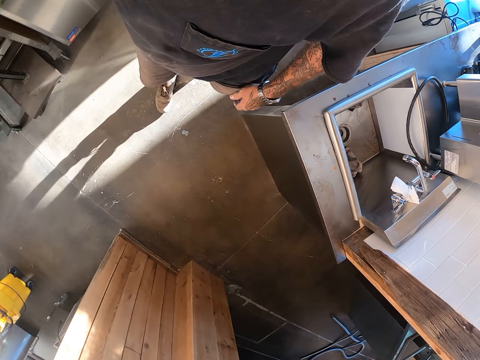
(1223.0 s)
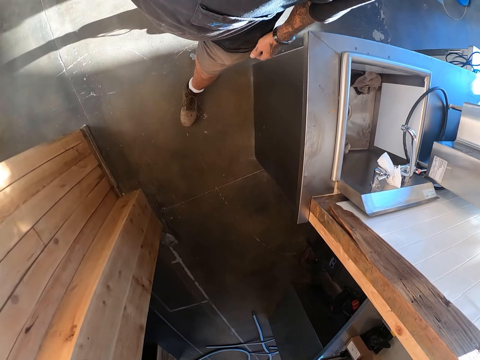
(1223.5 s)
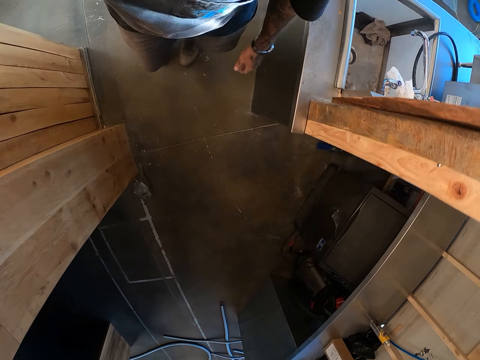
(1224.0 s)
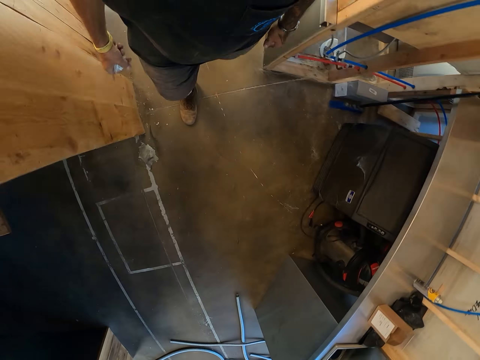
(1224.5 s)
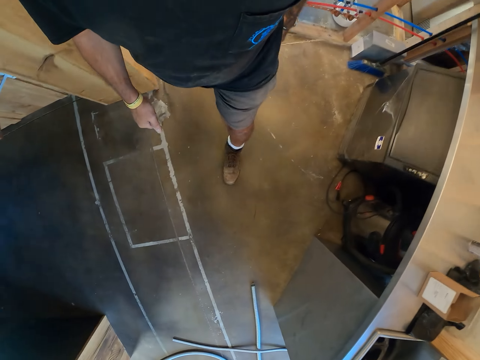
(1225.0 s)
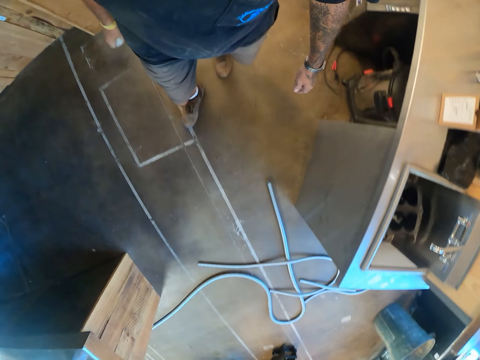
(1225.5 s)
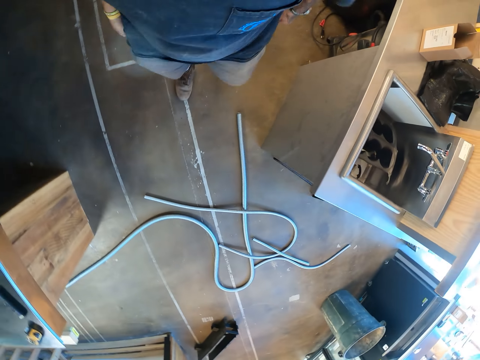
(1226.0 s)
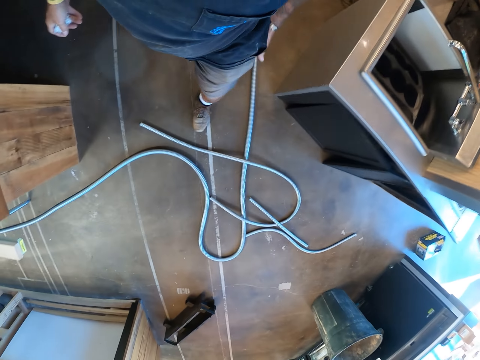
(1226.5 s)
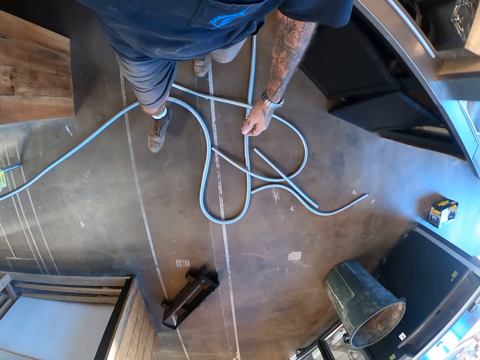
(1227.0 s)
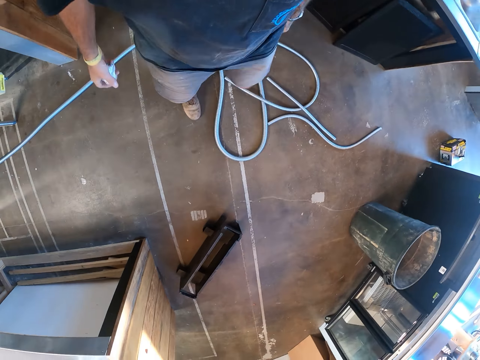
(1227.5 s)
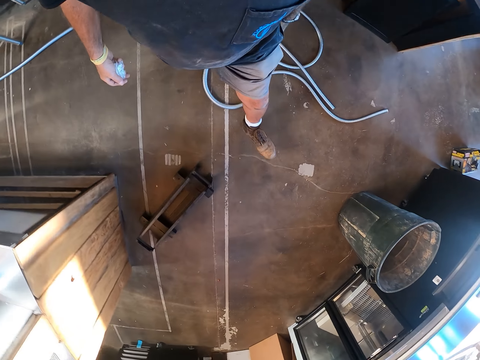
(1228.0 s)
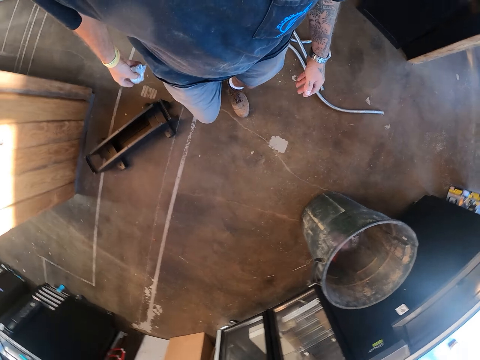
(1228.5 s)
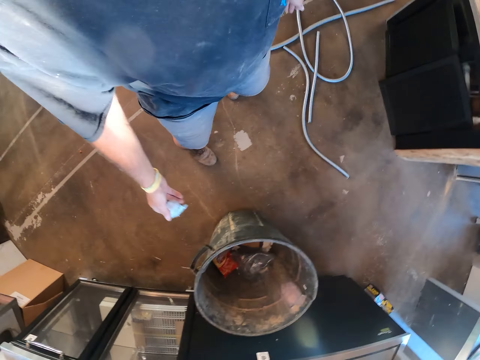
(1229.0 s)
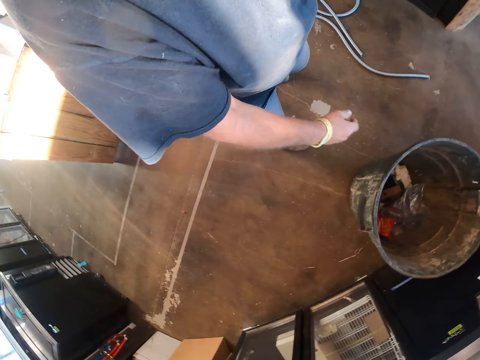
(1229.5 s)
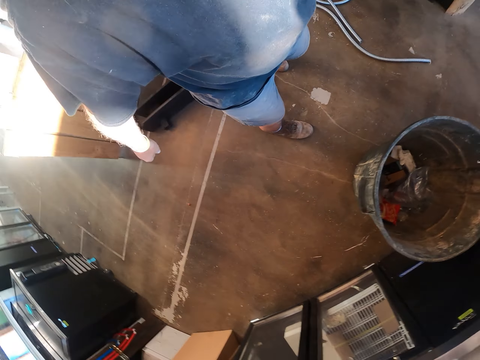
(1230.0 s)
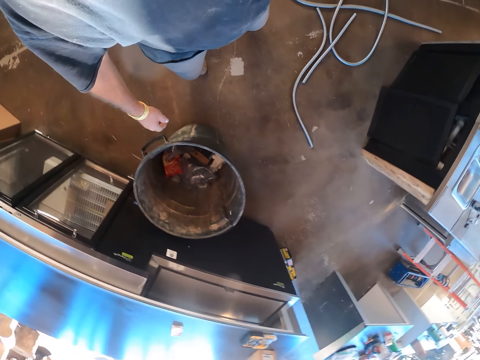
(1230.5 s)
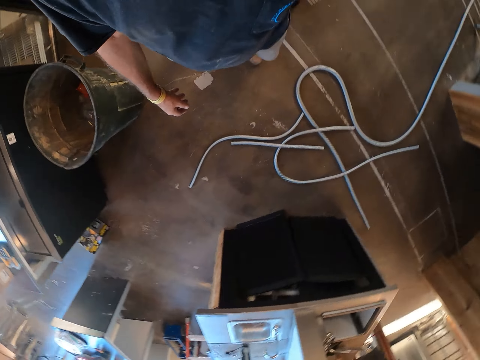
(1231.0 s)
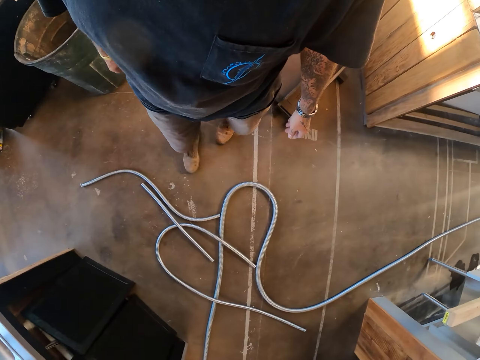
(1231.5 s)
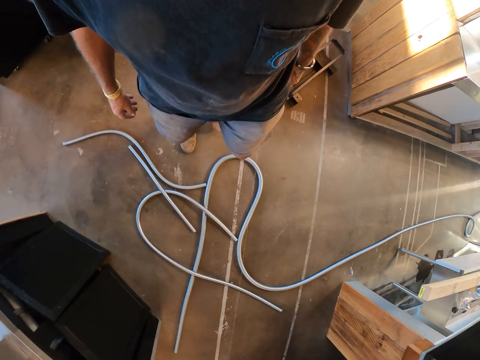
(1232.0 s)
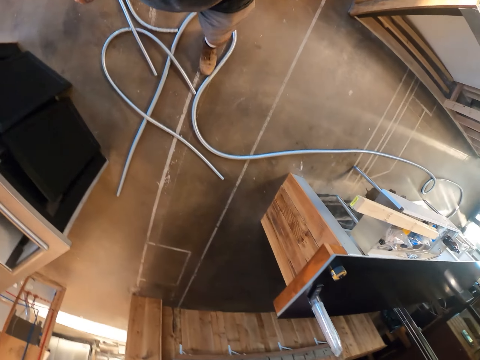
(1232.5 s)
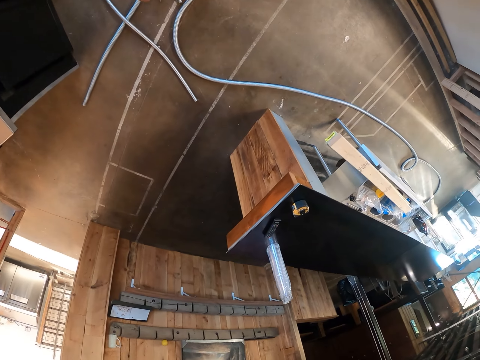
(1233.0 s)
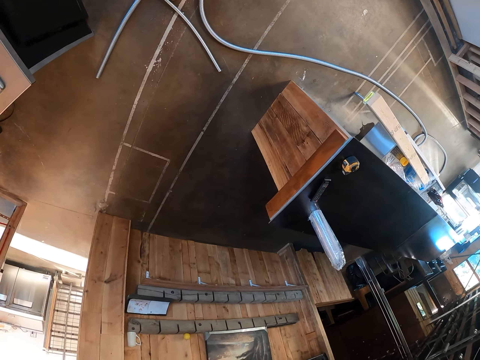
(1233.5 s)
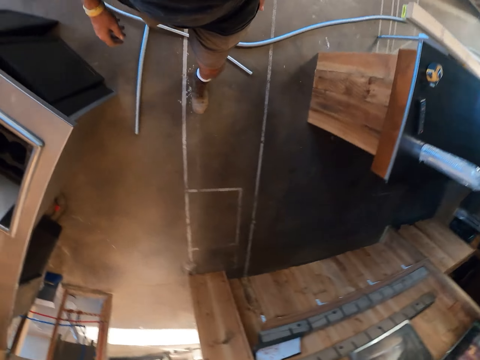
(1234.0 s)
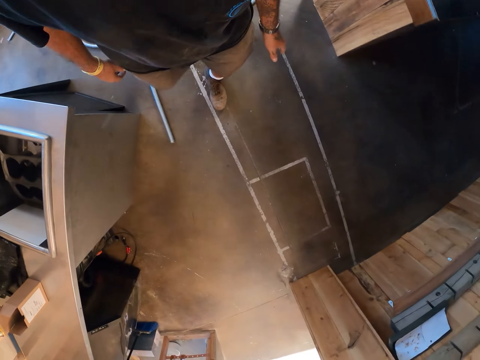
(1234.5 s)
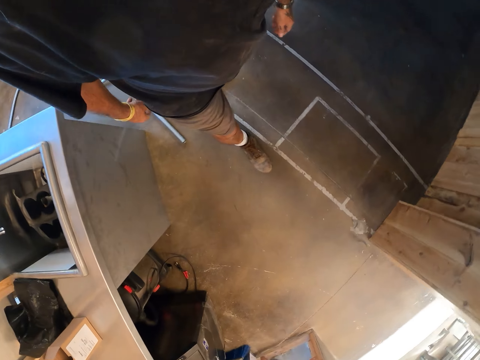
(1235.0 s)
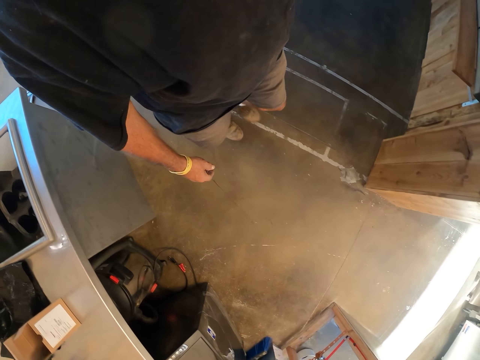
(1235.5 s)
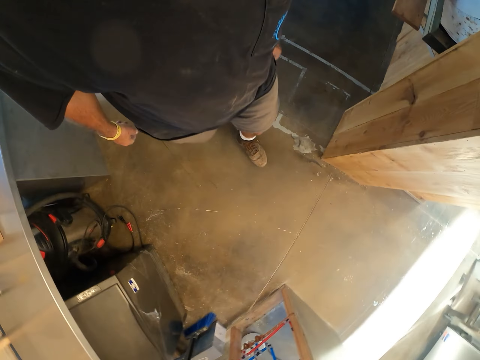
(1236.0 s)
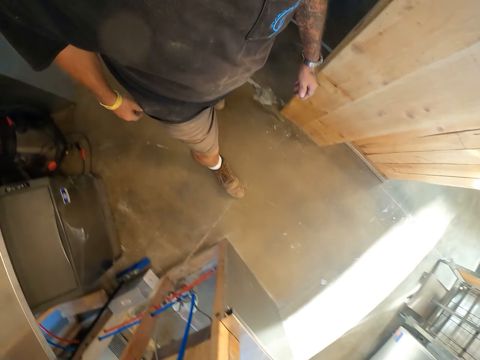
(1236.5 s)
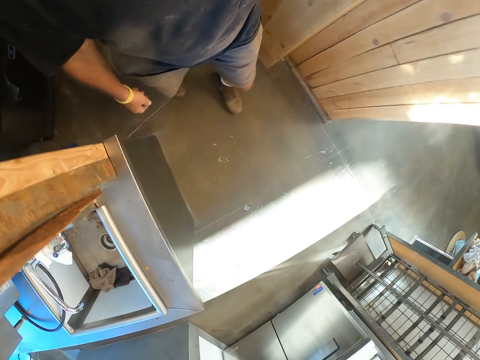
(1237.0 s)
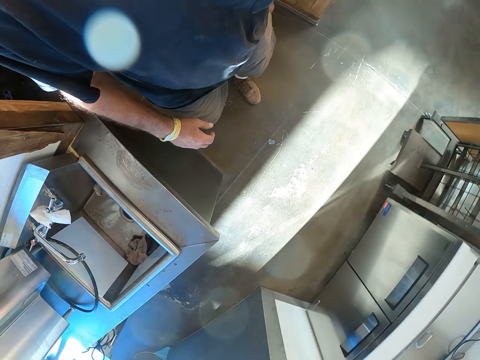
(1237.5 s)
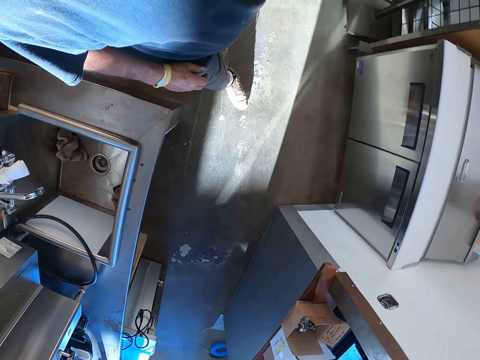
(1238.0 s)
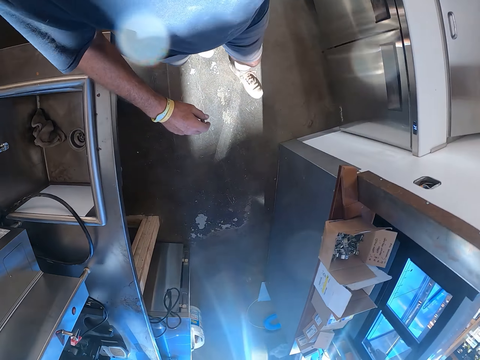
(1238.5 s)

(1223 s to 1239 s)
The camera wearer walks around. They throw the nylon paper in the trash bin. They walk around.

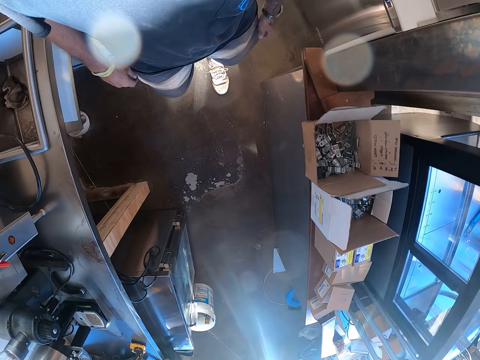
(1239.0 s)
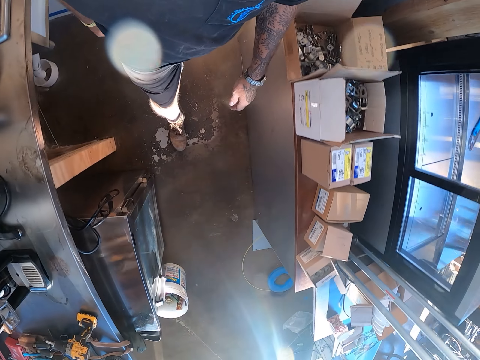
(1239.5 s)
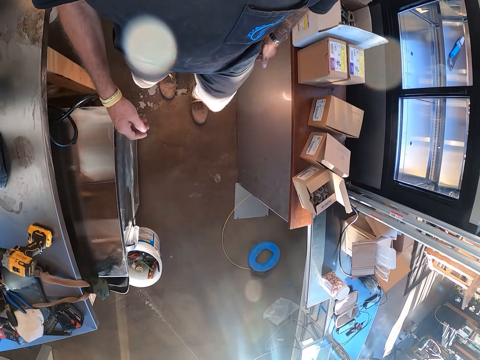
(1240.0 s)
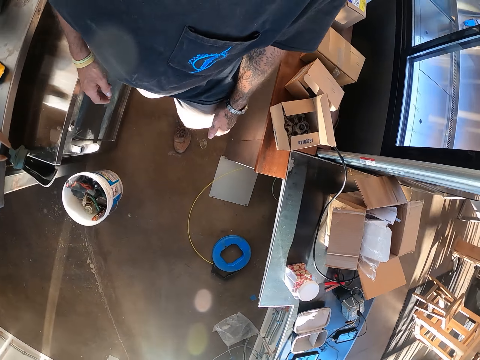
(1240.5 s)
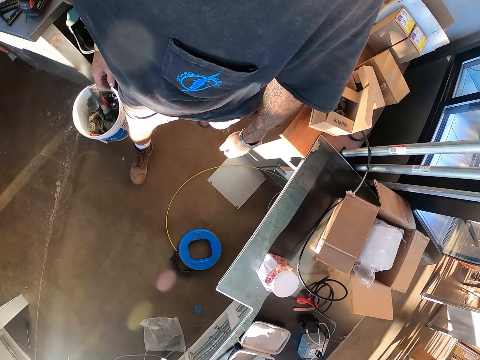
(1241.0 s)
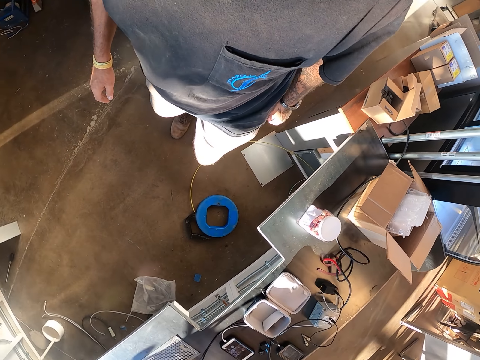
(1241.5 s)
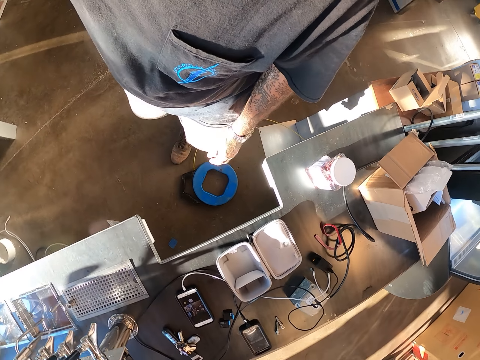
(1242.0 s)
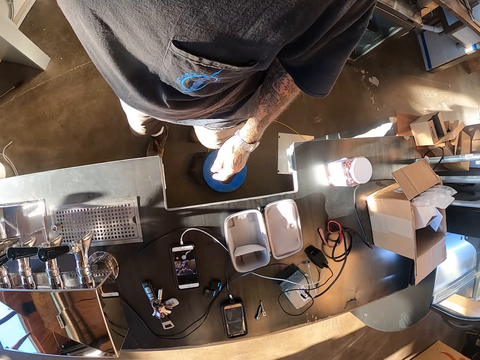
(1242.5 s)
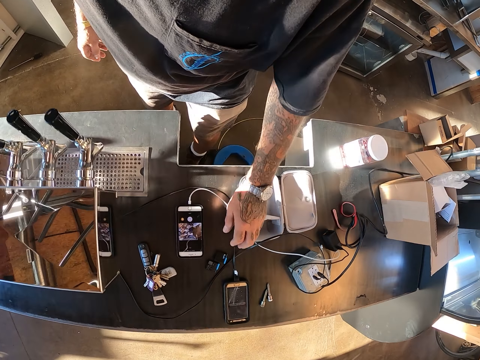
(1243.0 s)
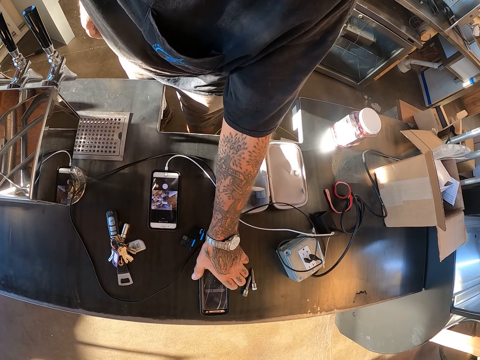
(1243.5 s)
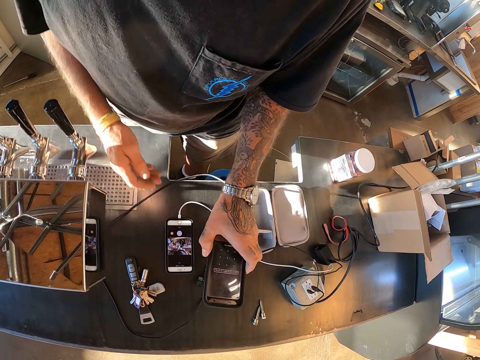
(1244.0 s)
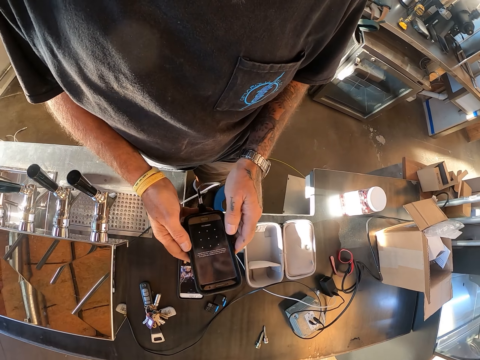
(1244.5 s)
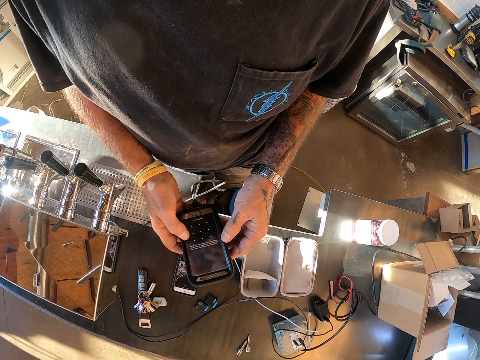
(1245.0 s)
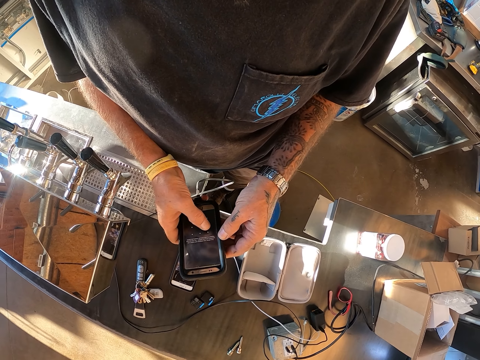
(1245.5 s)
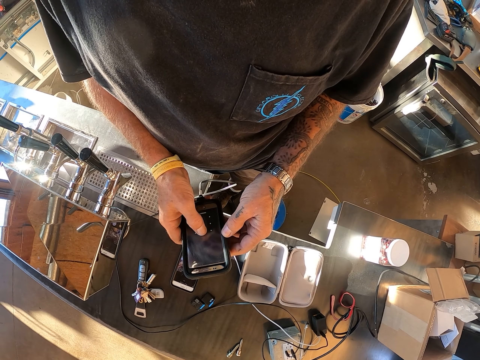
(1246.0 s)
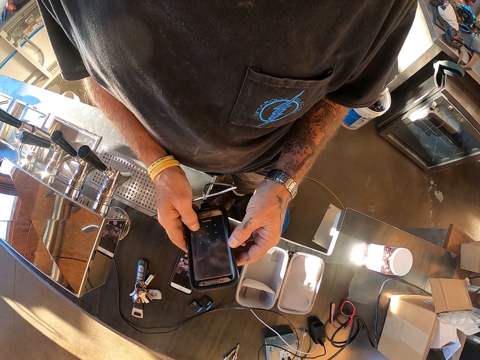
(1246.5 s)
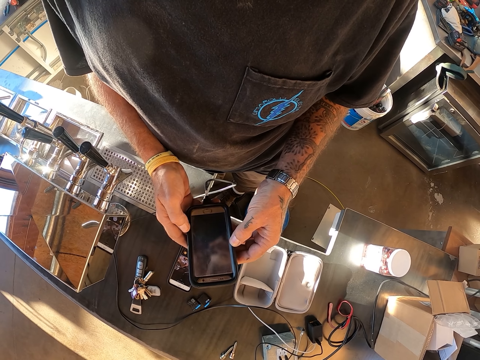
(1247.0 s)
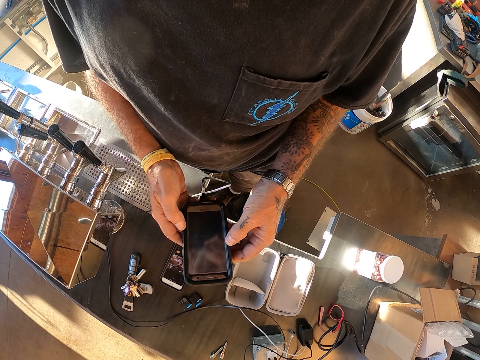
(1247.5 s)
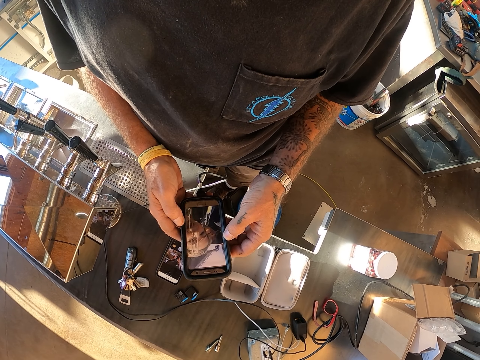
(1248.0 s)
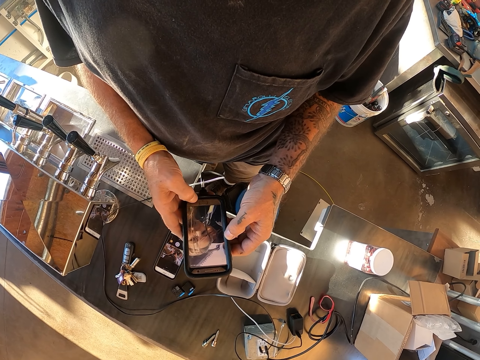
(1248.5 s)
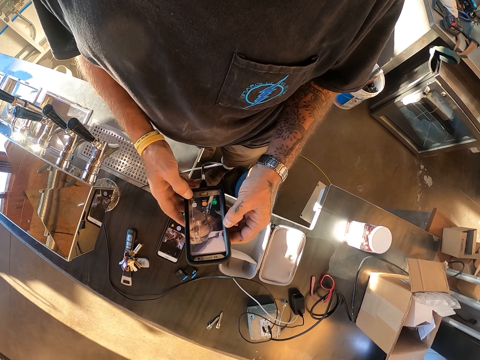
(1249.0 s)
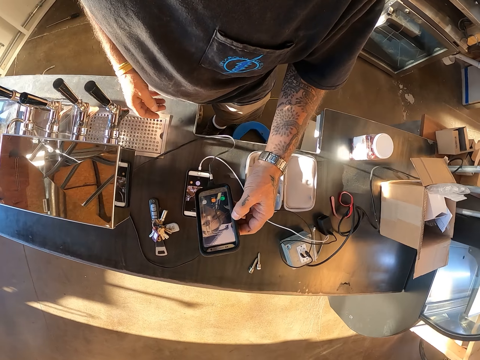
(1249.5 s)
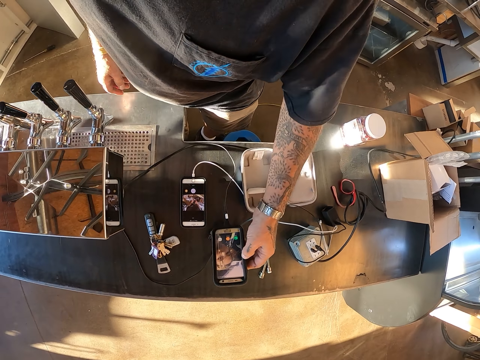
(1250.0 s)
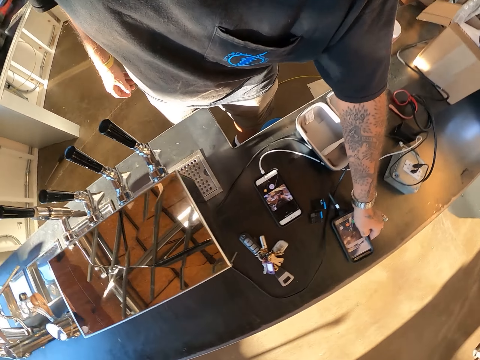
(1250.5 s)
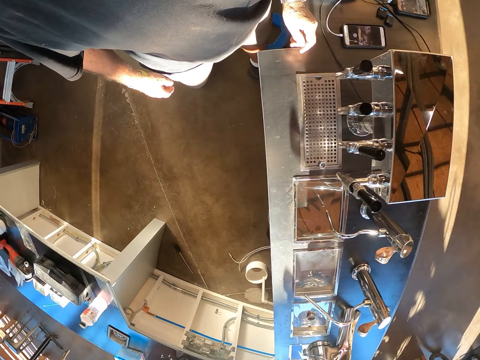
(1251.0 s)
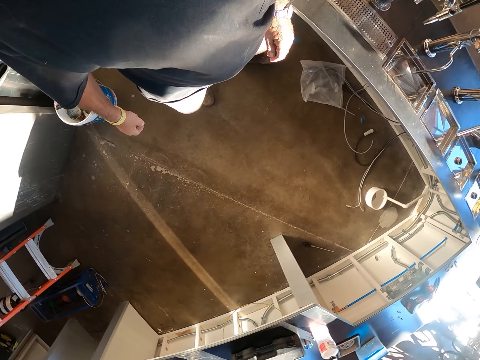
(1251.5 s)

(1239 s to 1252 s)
The camera wearer picks up the phone from the counter. They scroll through the phone. They put the phone on the counter.
